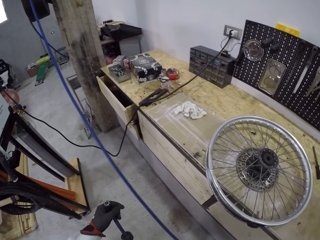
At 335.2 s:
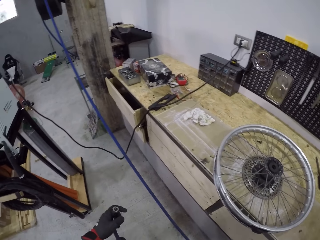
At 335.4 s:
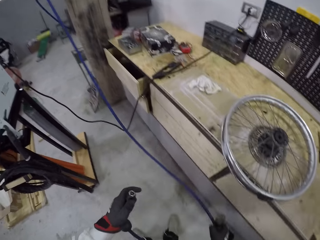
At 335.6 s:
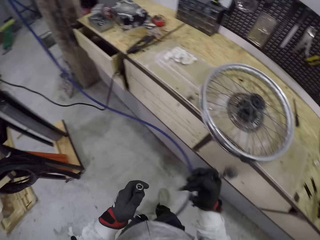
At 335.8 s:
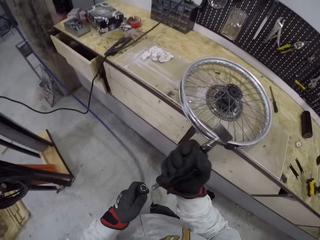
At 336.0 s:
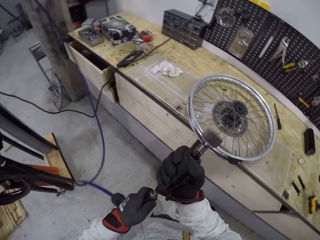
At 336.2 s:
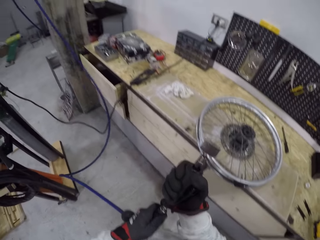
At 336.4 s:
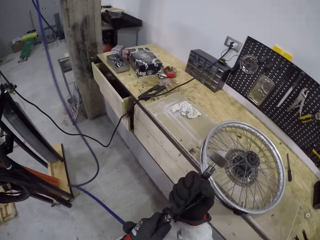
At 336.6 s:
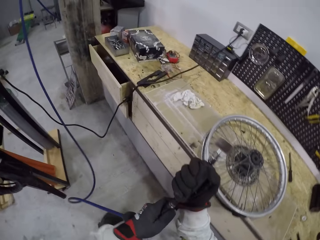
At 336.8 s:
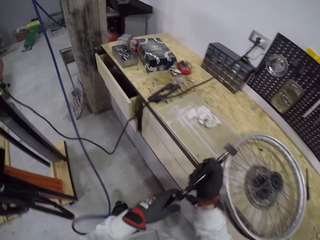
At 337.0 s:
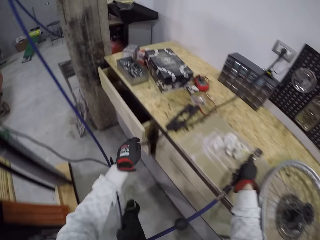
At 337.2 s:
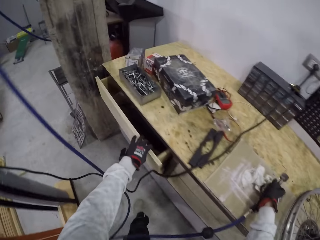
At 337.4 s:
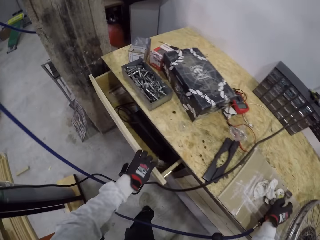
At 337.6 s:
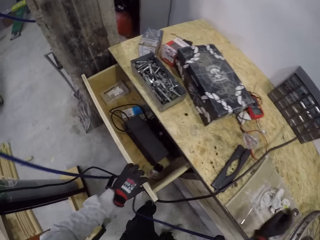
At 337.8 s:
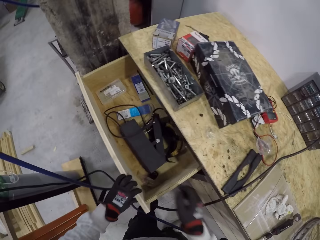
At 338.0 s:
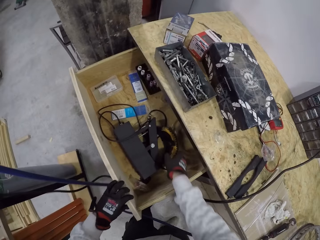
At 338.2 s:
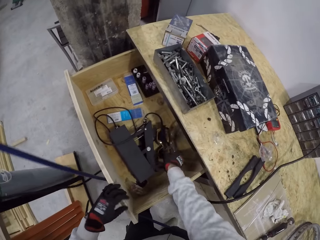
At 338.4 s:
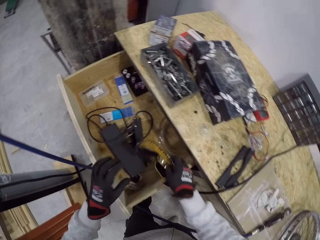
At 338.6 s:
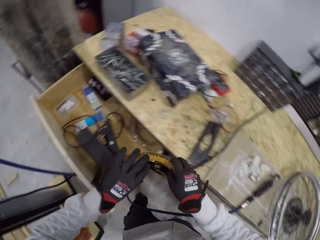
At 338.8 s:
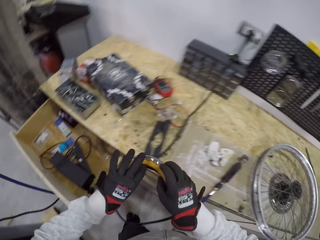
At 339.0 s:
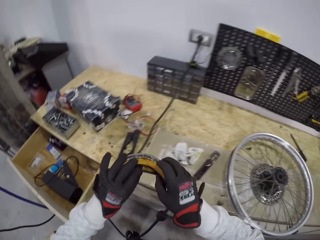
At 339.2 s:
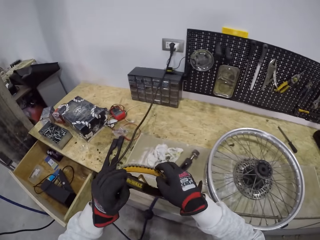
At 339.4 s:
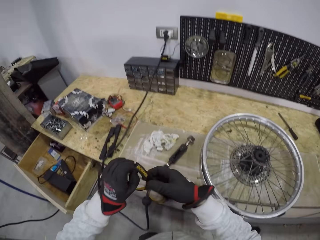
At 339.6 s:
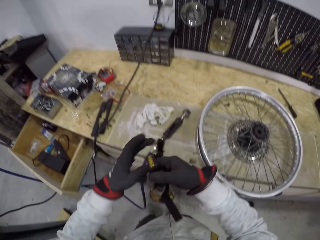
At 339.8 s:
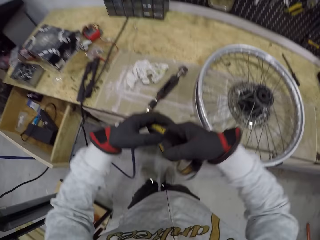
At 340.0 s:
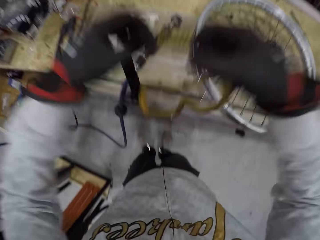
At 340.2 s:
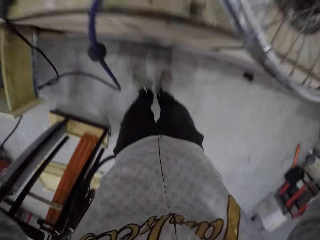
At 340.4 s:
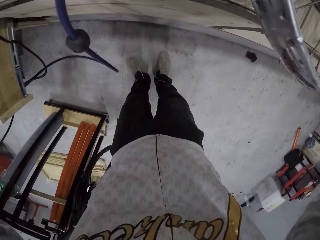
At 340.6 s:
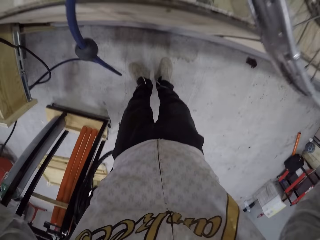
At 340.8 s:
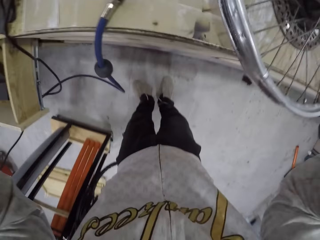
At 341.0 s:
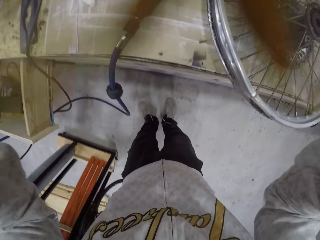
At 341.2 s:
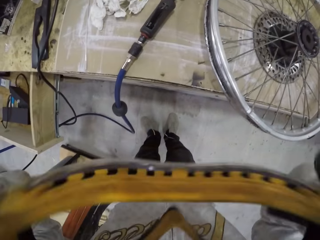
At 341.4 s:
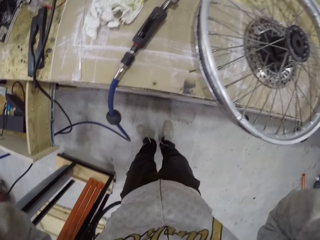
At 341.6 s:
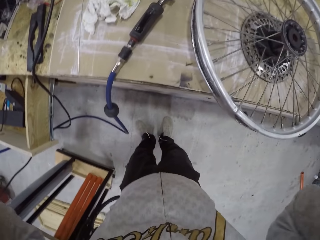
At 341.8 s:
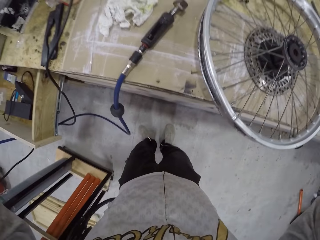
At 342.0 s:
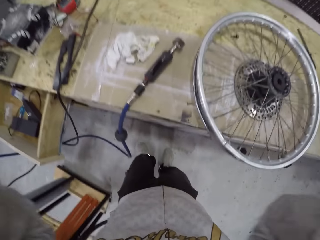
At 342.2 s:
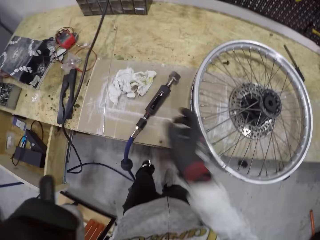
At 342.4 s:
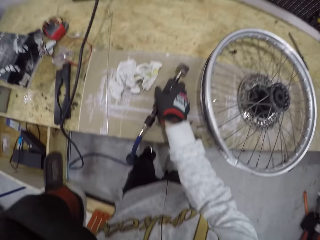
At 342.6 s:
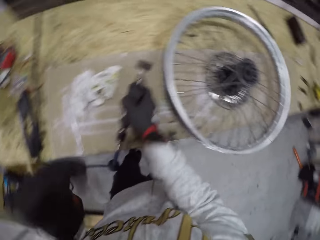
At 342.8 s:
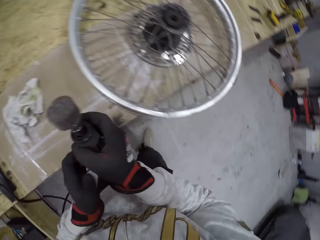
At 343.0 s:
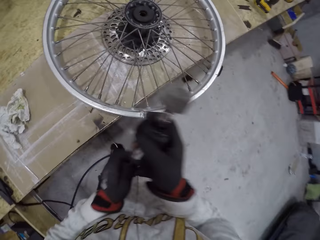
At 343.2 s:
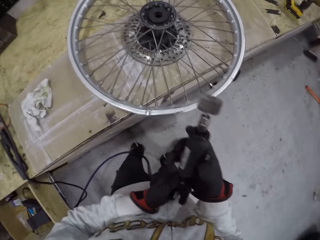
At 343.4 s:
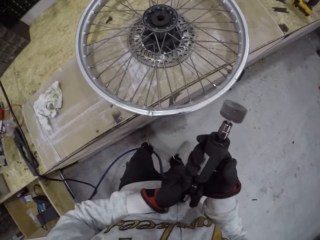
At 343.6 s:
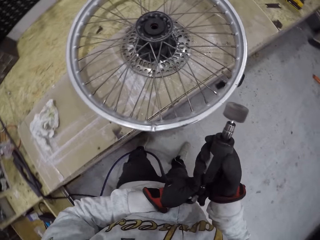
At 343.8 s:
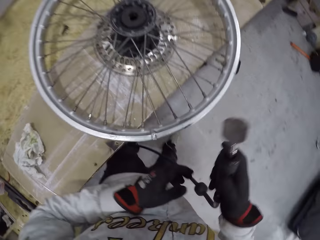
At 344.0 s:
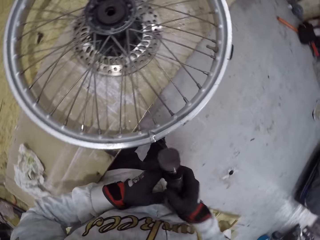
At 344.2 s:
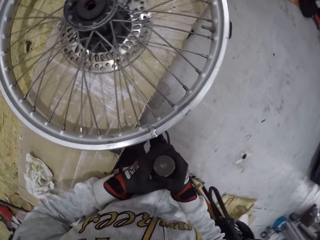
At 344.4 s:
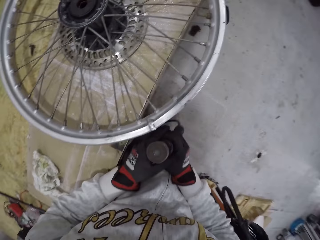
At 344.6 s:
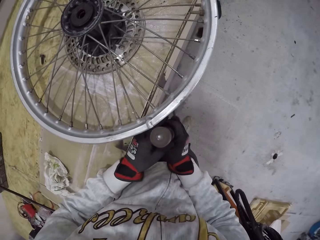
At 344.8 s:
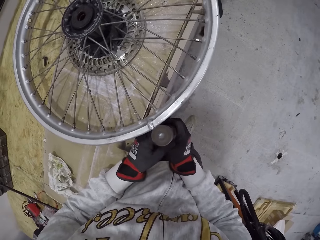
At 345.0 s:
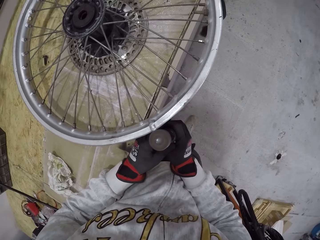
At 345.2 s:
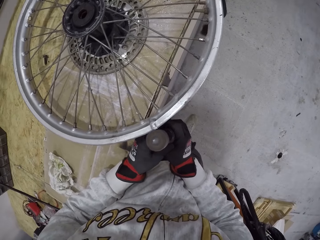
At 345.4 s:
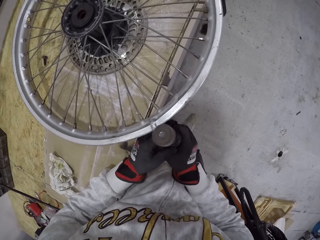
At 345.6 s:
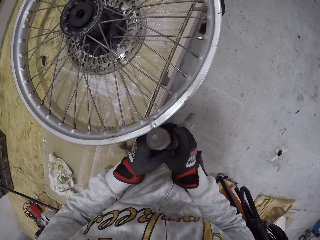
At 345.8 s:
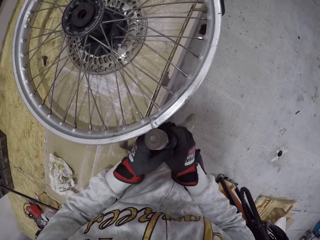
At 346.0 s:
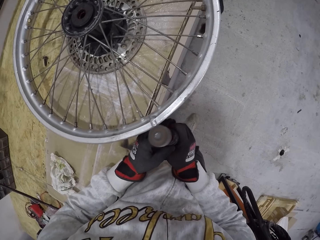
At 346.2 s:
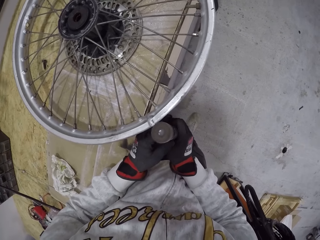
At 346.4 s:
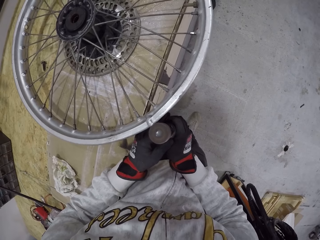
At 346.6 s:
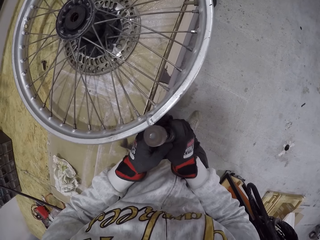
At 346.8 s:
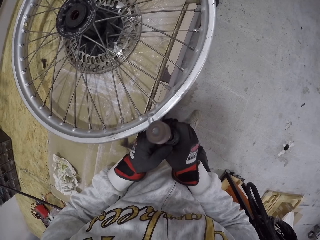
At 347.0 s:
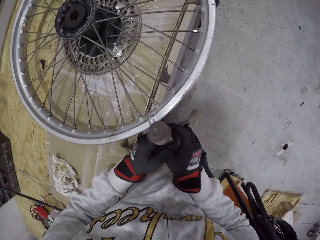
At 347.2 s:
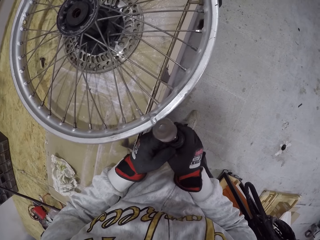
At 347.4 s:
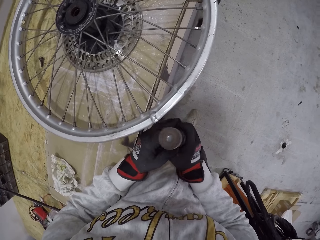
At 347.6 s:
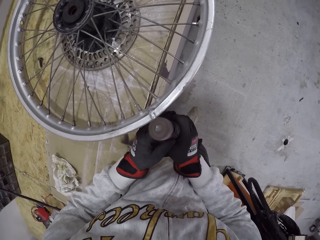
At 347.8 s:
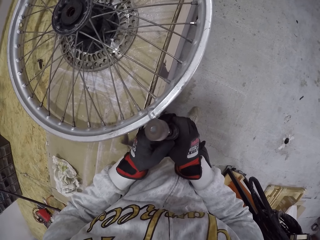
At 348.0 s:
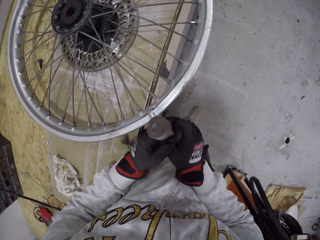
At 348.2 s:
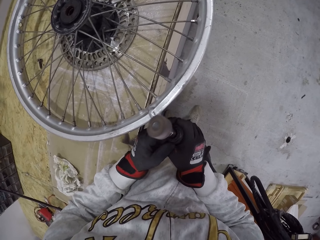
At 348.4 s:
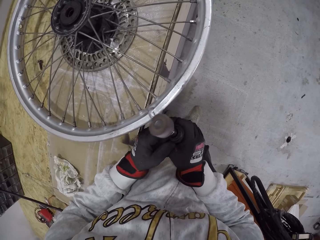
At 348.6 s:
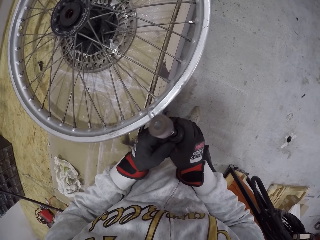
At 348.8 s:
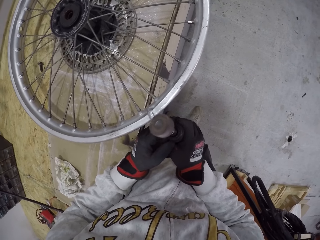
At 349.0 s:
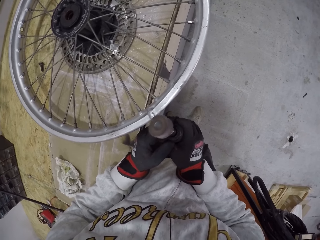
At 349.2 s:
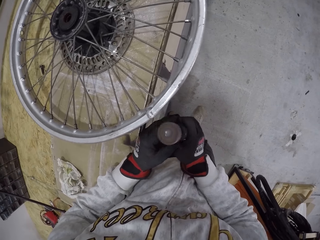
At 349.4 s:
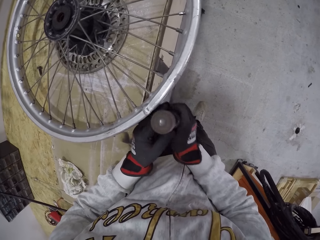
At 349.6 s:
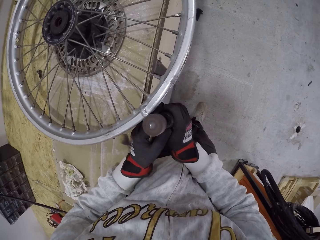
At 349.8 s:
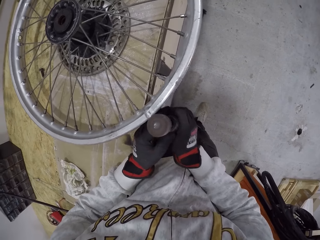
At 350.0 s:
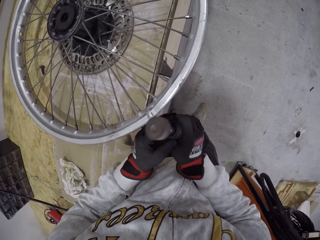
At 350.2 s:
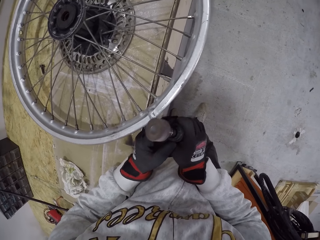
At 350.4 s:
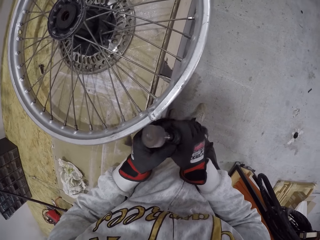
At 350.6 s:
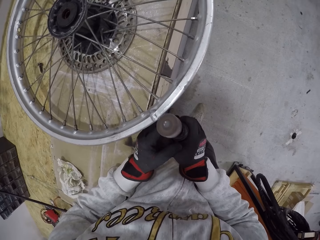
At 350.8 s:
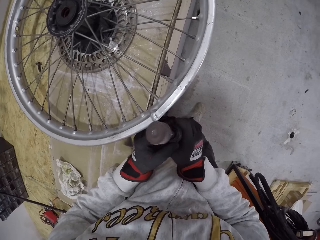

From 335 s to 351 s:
The camera wearer connects the drill bit to the cable with both hands. He drops the wired drill bit on the countertop with his right hand. He opens a drawer with his left hand. He picks up welding glasses with his right hand. He wears the welding glasses with both hands. He picks up the wired drill bit with his right hand. He holds the drill bit with both hands. He shapes the bicycle rim with the wired drill bit in both hands. He cleans the rim.

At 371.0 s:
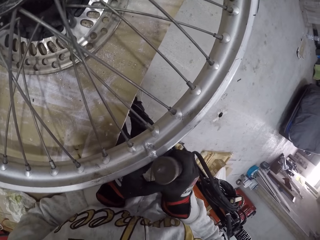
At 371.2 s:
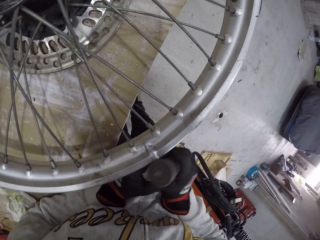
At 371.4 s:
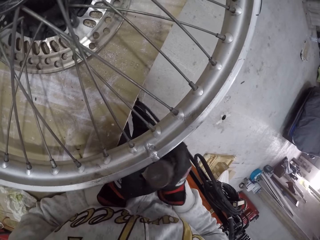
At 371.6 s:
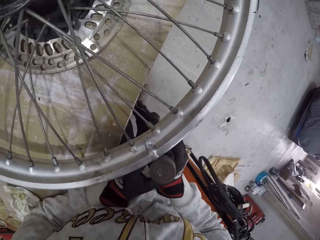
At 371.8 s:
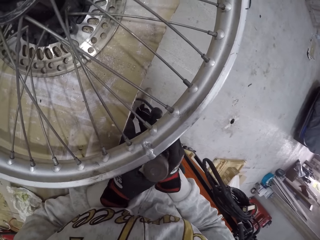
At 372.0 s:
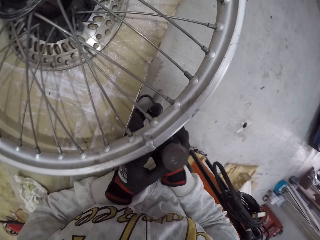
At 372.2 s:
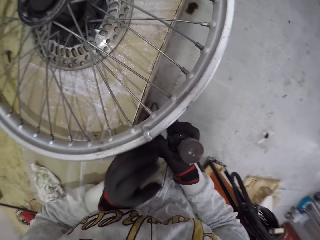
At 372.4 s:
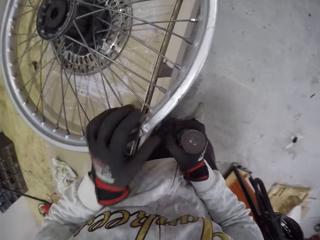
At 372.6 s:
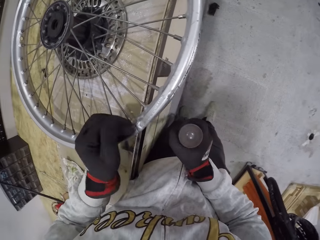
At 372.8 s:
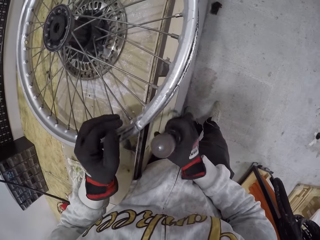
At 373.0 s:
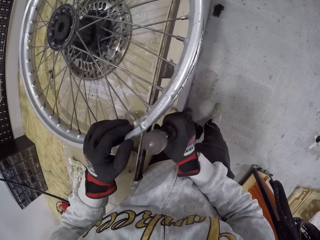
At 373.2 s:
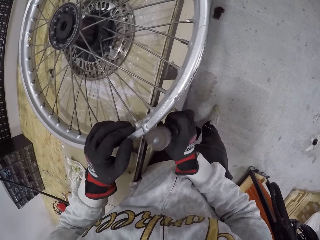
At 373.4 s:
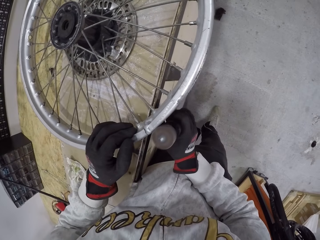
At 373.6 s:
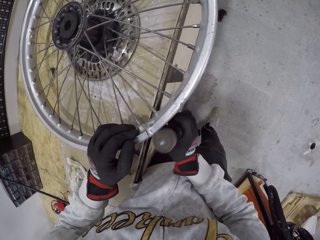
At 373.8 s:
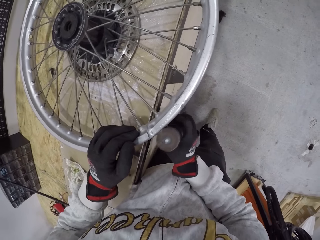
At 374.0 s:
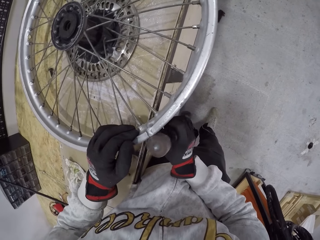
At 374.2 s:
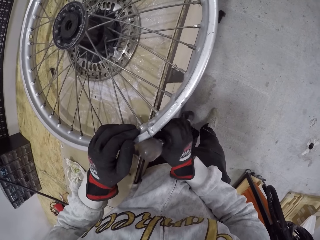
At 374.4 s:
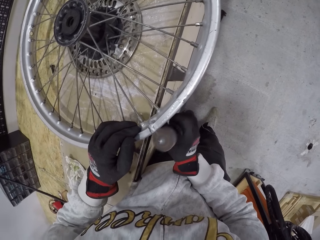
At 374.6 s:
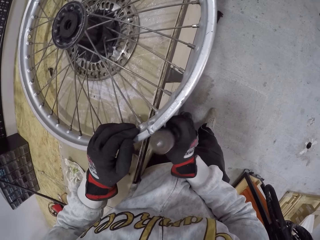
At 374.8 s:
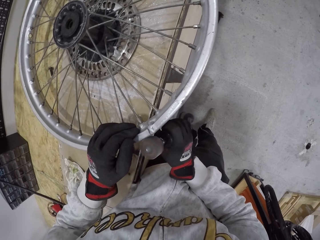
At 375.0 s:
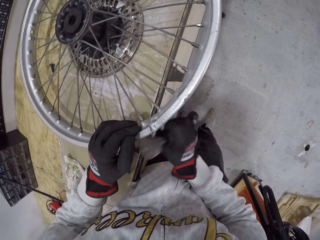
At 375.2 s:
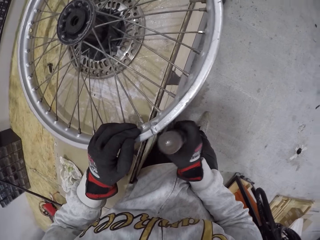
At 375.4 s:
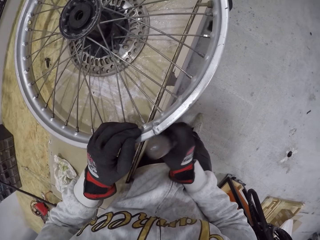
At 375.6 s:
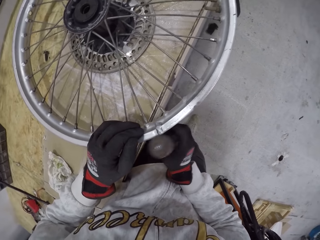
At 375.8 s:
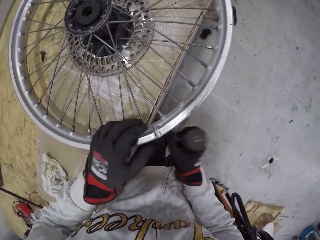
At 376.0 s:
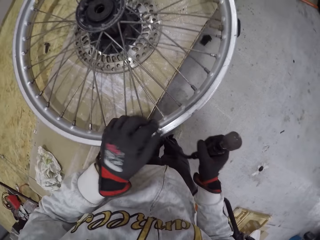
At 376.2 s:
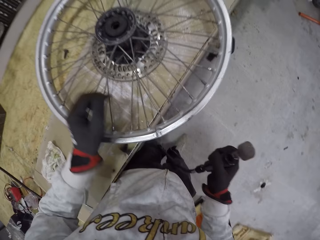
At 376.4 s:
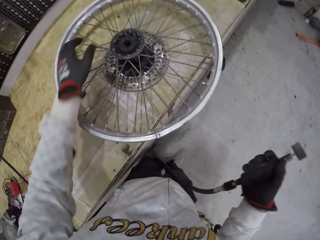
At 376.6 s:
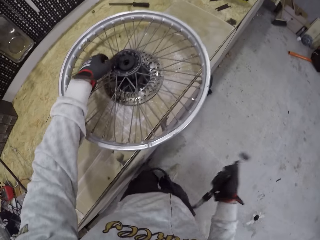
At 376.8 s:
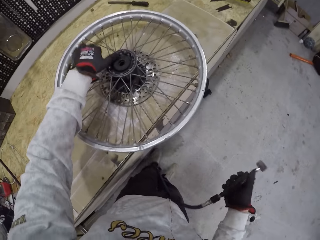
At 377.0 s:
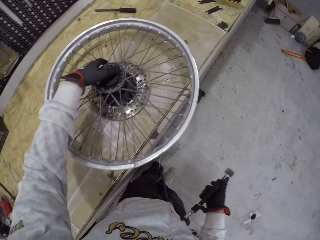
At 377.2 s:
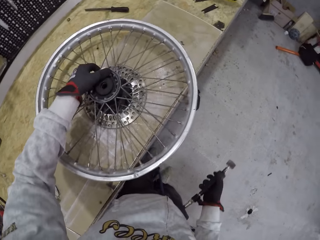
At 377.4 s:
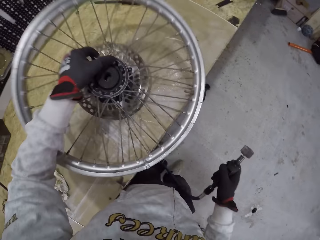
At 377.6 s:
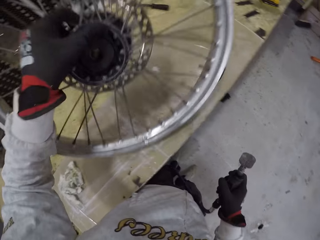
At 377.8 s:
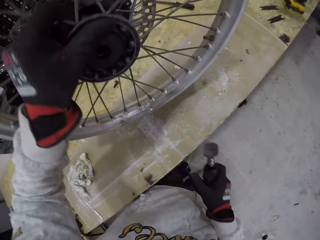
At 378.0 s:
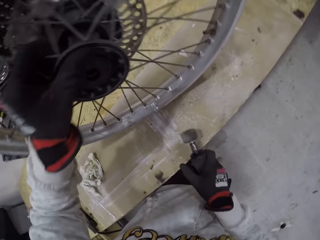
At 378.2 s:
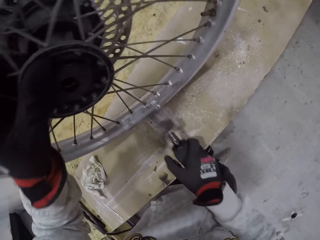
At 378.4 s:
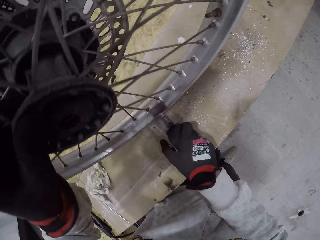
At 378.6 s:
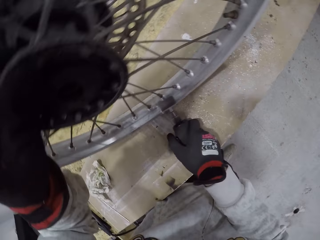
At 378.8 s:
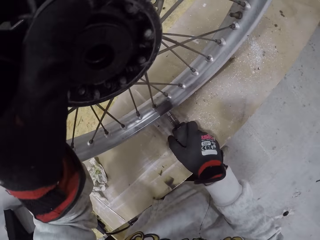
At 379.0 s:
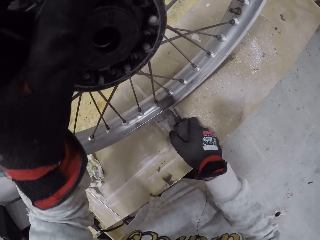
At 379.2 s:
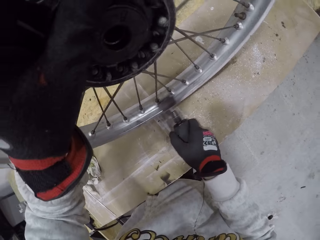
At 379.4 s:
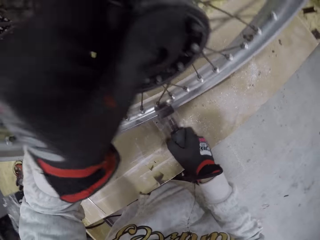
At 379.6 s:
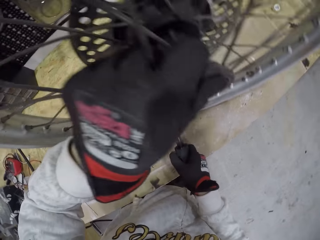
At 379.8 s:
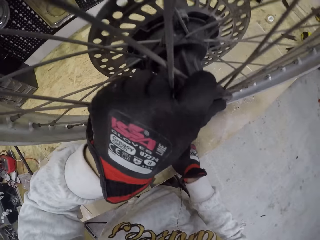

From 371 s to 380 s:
The camera wearer touches the rim. He holds the bicycle rim with his left hand. He cleans the rim. He lifts the bicycle rim with his left hand. He holds the rim upright. He shapes the bicycle rim with the wired drill bit in his right hand. He cleans the rim.
